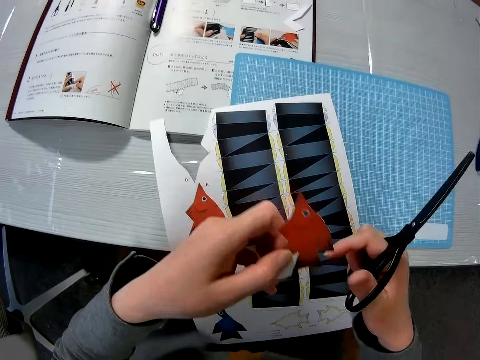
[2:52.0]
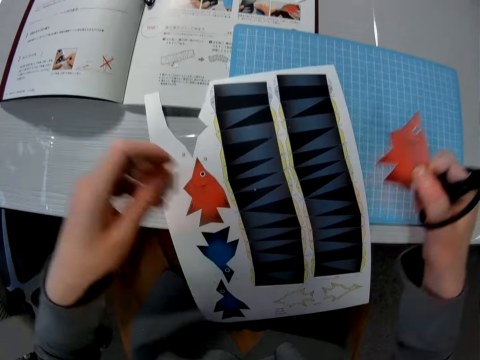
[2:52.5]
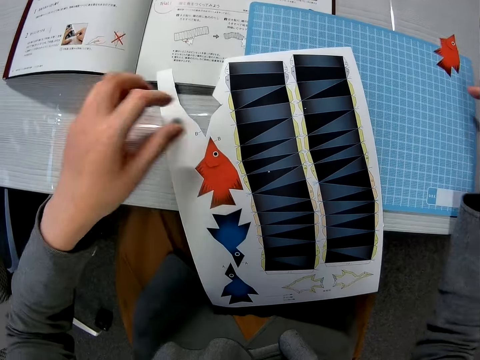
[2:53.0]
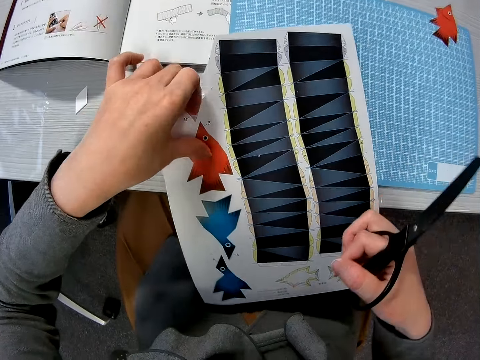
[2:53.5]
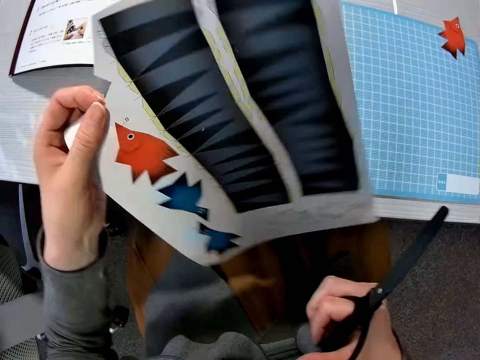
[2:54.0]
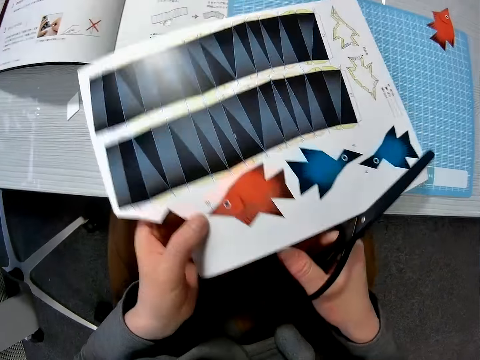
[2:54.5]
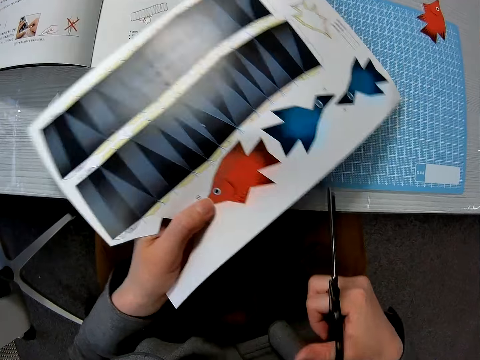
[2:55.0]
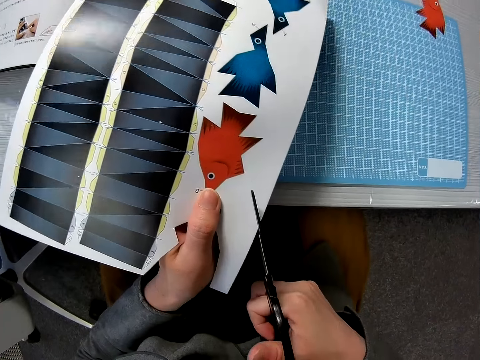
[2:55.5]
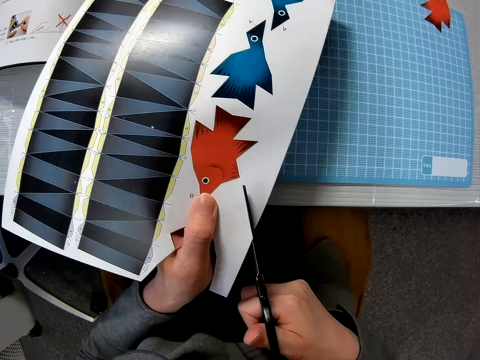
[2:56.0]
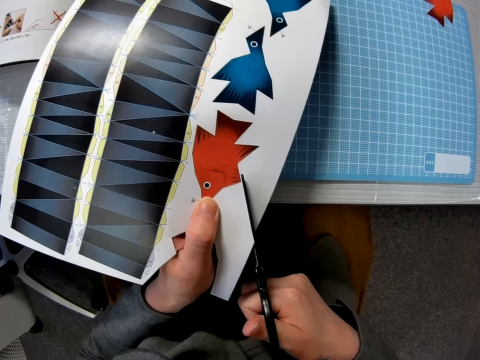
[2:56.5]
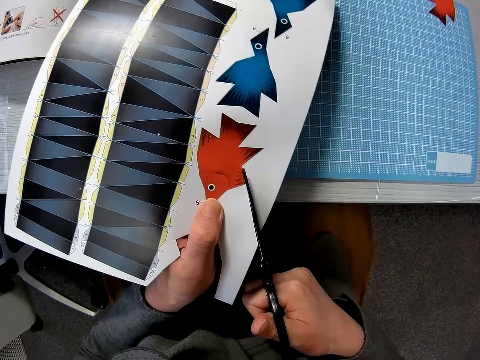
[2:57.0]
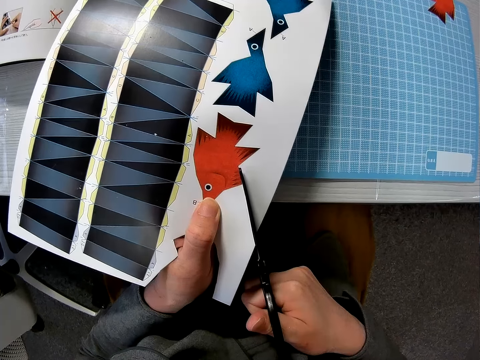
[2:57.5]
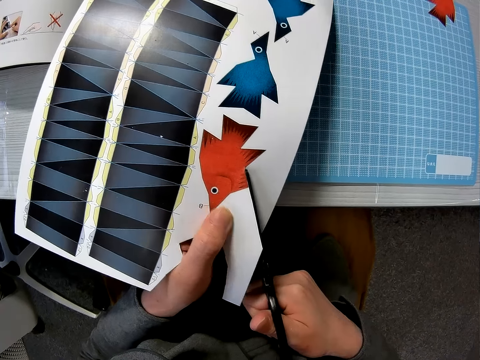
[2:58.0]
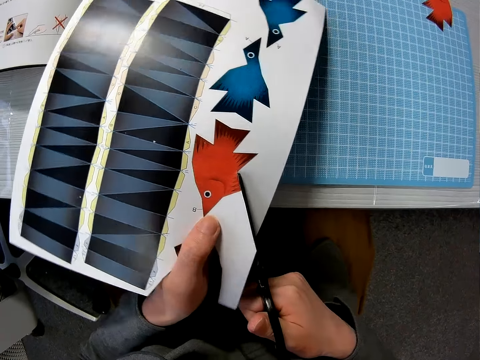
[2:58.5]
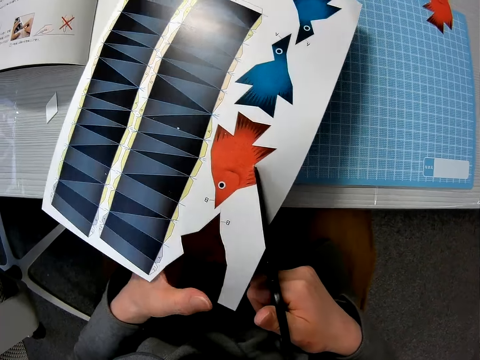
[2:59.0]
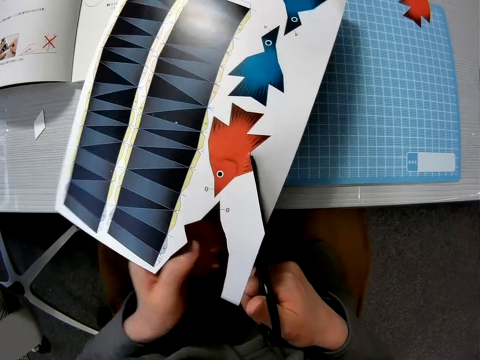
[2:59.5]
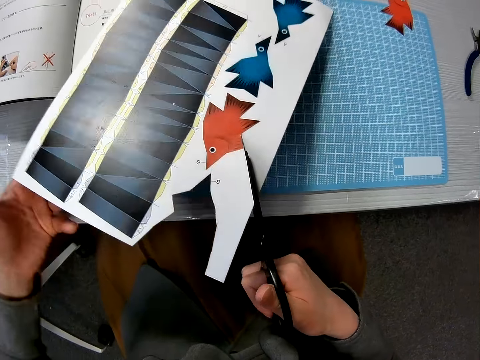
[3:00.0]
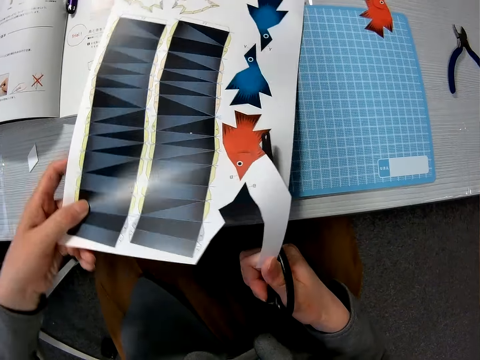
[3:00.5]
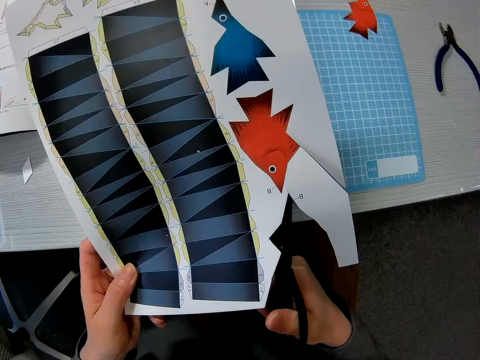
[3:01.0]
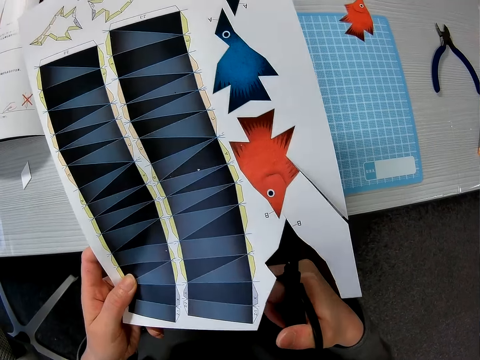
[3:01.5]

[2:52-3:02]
The camera wearer drops the pieces of paper on the table with both hands. She carries the sheet of paper or decoration crafting paper from the table with her left hand. She cuts shapes from the decoration crafting paper with the scissors in her right hand.

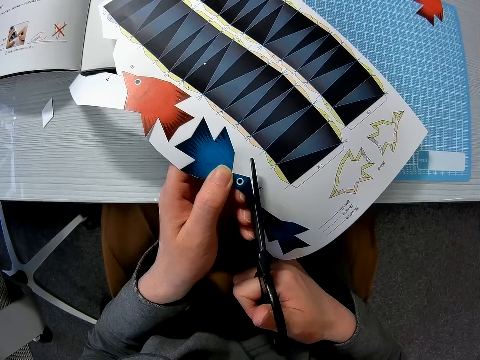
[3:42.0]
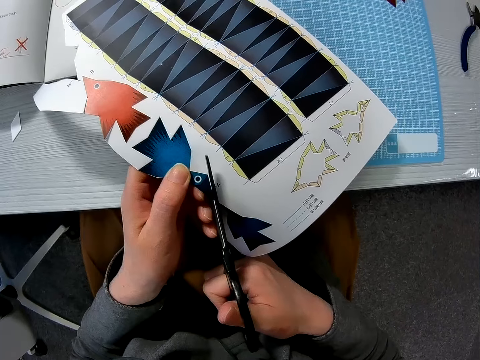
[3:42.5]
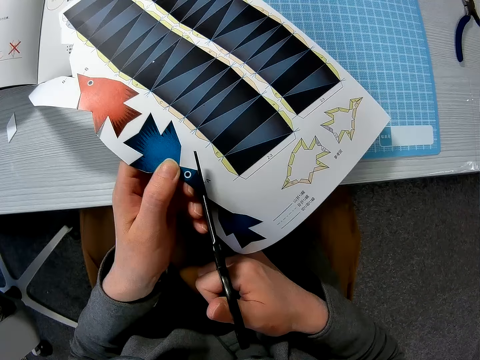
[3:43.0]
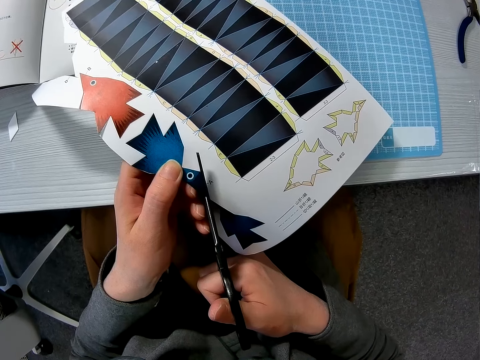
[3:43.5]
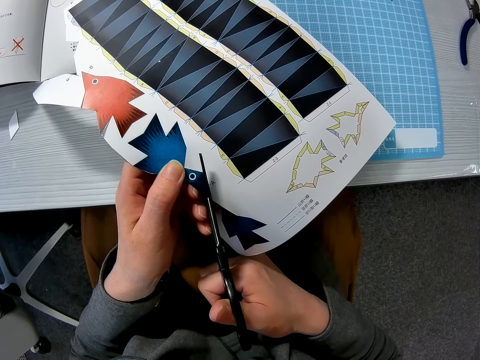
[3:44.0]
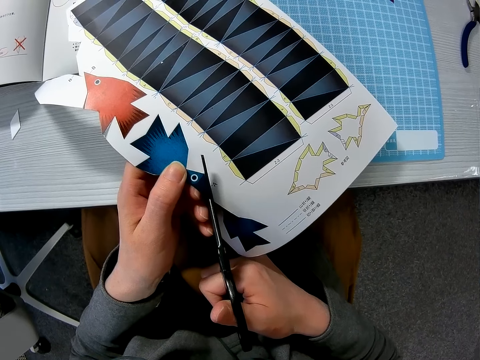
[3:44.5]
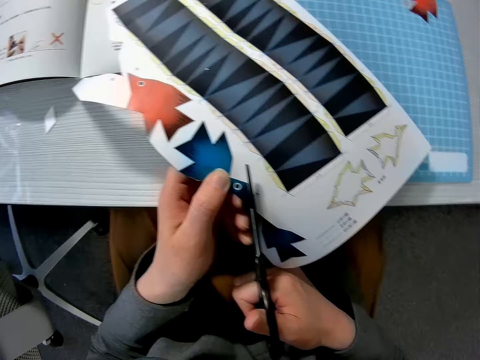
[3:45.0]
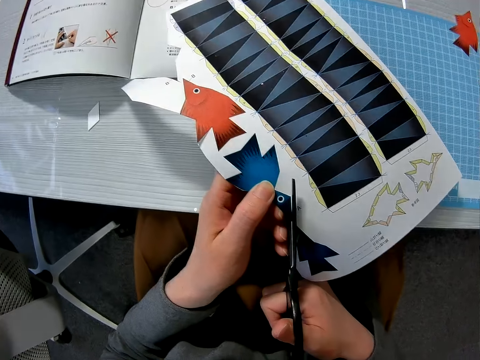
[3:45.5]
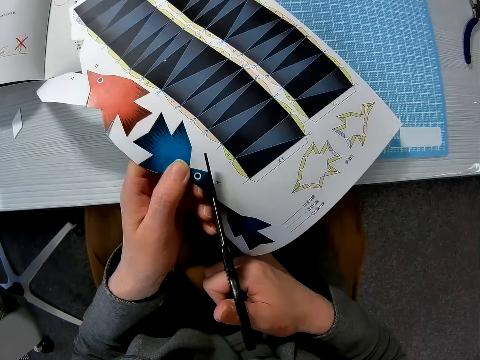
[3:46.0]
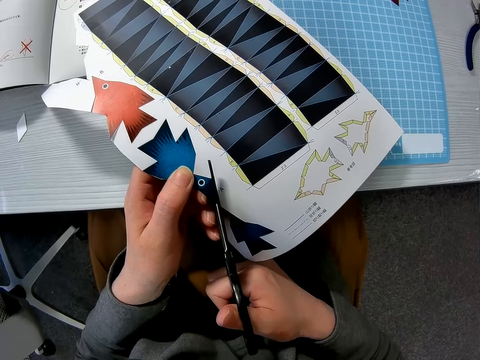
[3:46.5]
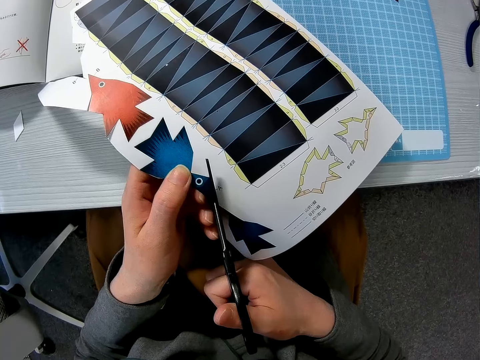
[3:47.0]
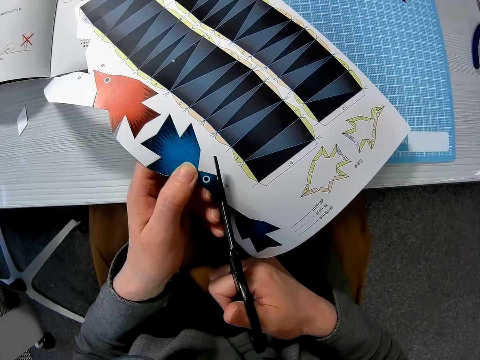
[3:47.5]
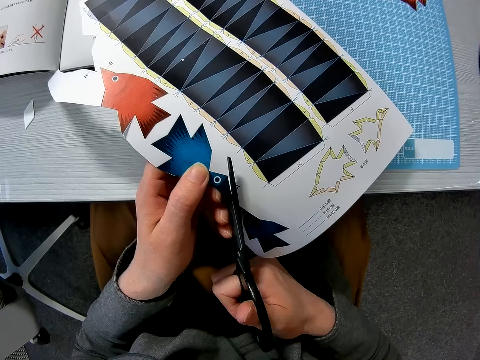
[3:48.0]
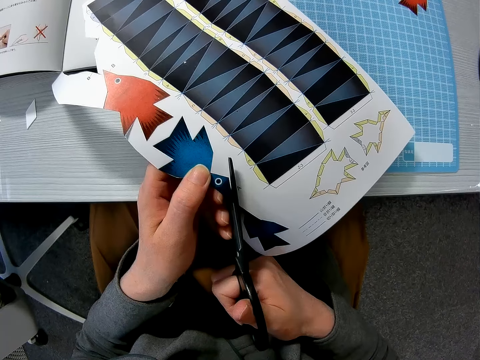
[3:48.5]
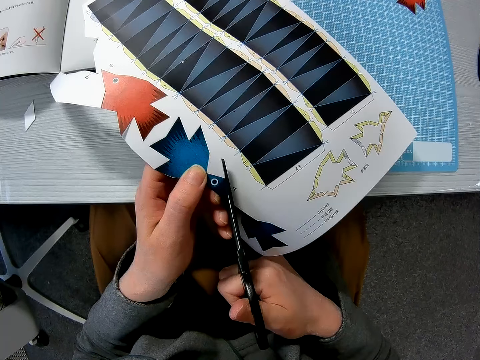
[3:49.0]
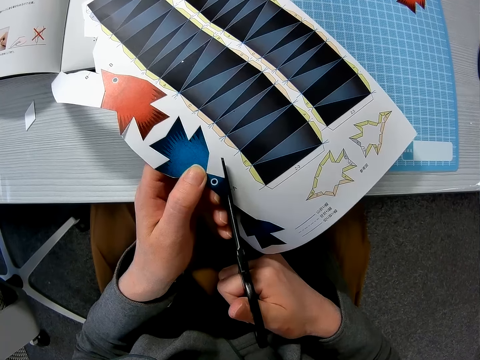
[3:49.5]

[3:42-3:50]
The camera wearer looks at the decoration crafting paper. They cut shapes from the decoration crafting paper with the scissors.

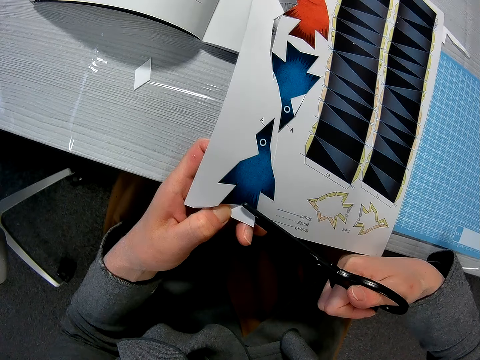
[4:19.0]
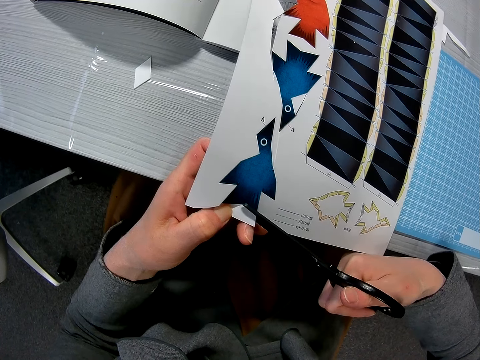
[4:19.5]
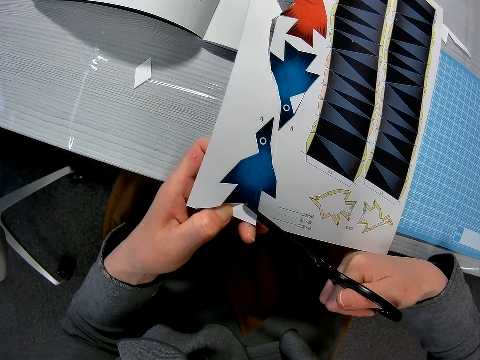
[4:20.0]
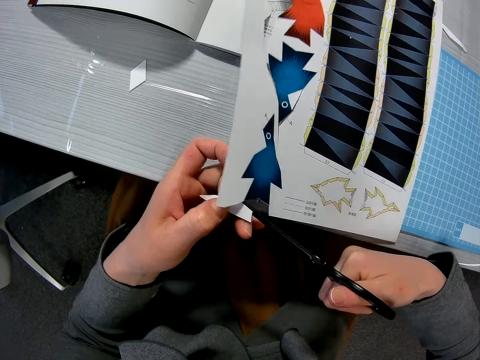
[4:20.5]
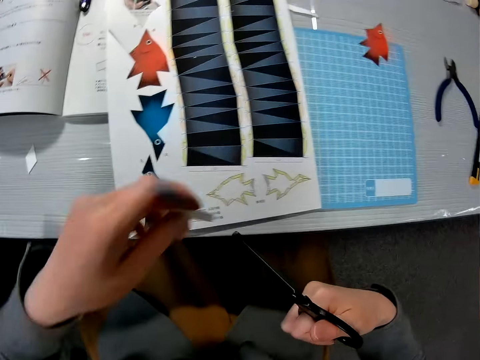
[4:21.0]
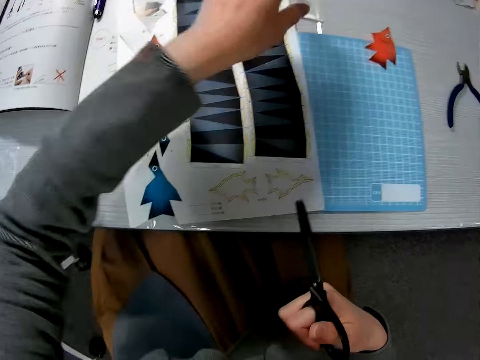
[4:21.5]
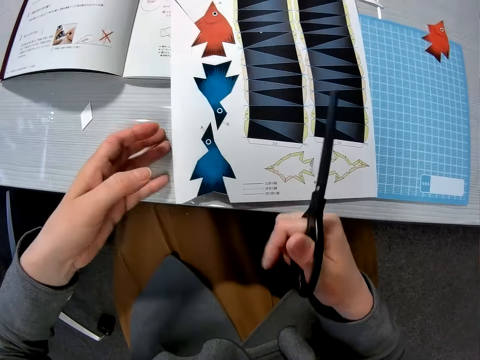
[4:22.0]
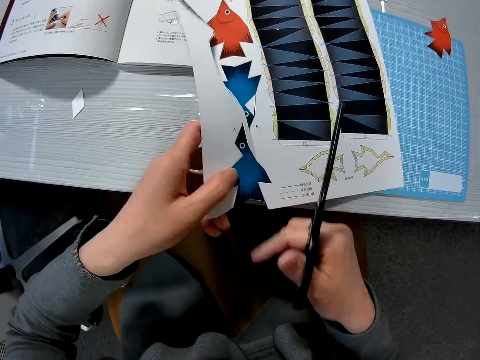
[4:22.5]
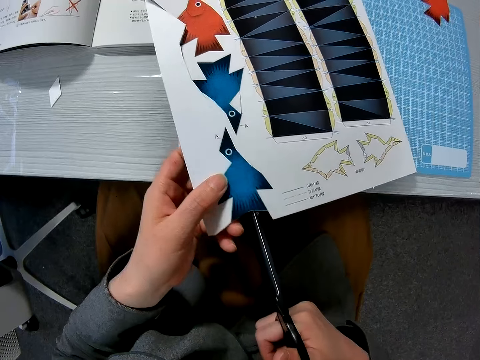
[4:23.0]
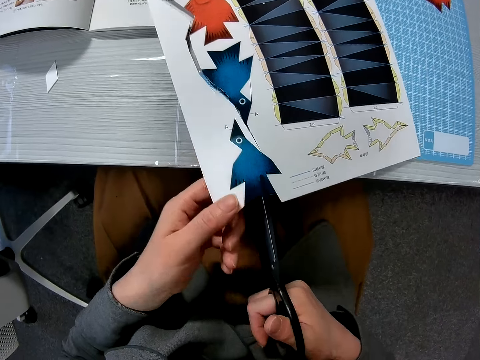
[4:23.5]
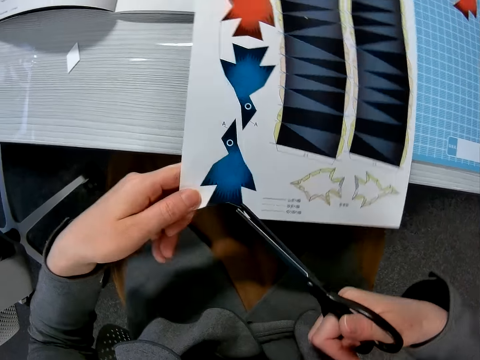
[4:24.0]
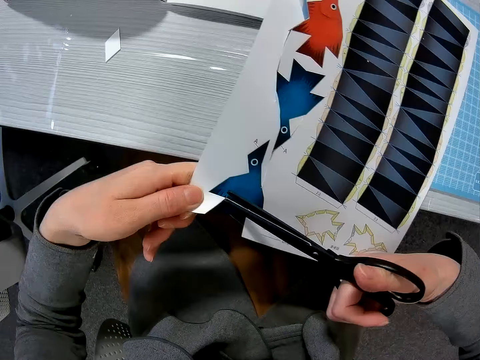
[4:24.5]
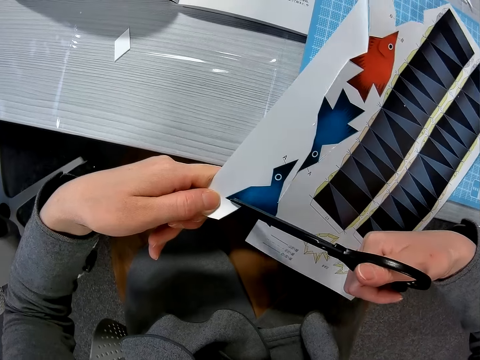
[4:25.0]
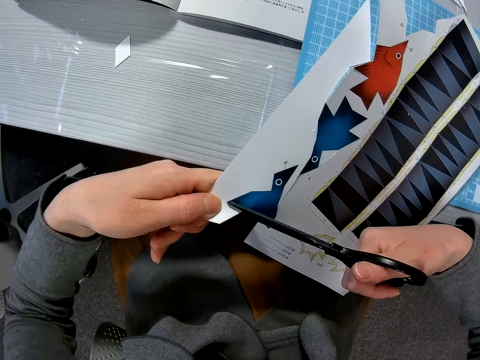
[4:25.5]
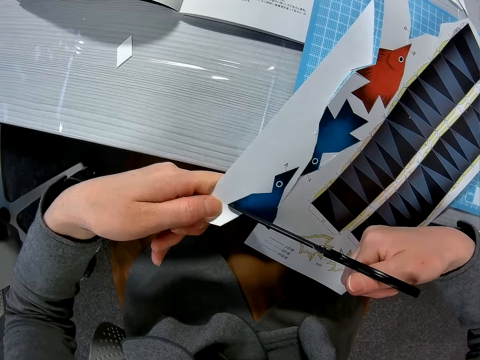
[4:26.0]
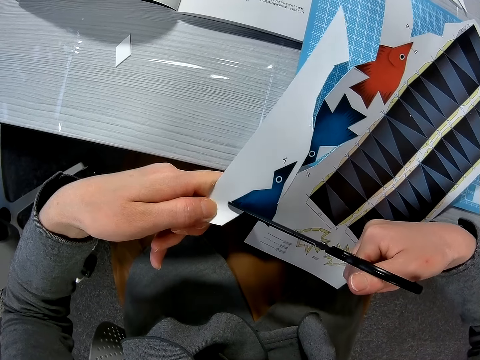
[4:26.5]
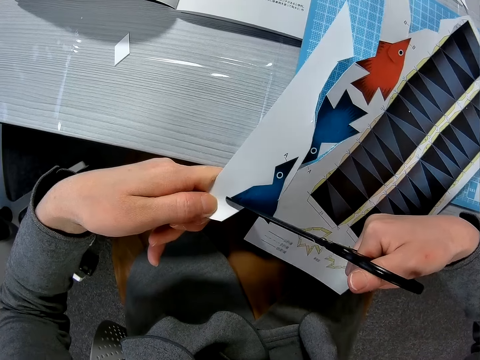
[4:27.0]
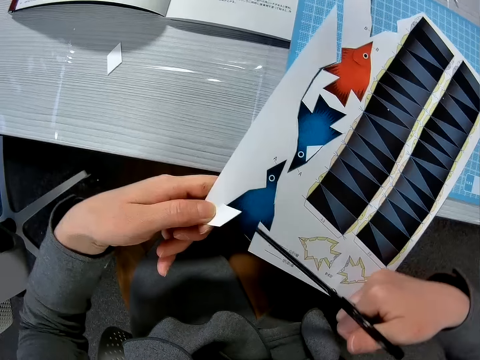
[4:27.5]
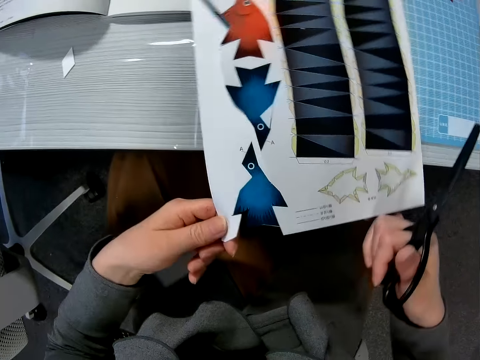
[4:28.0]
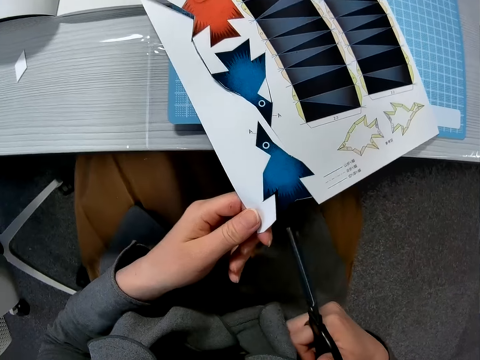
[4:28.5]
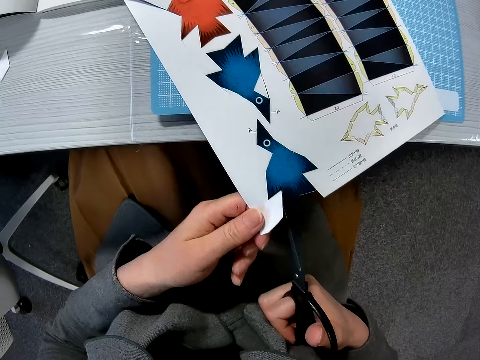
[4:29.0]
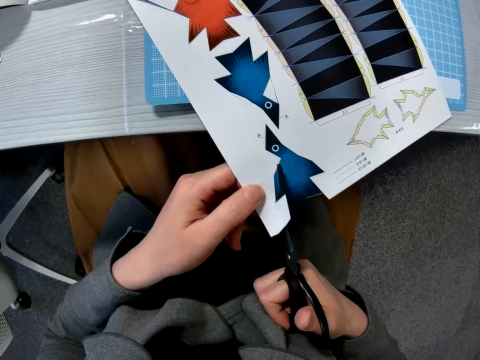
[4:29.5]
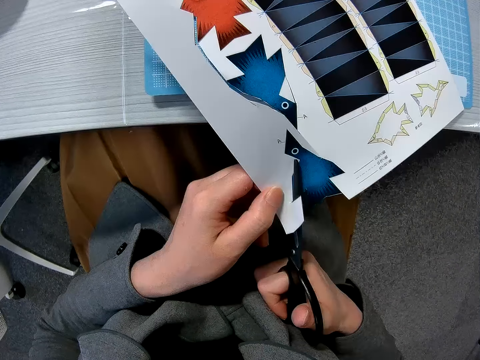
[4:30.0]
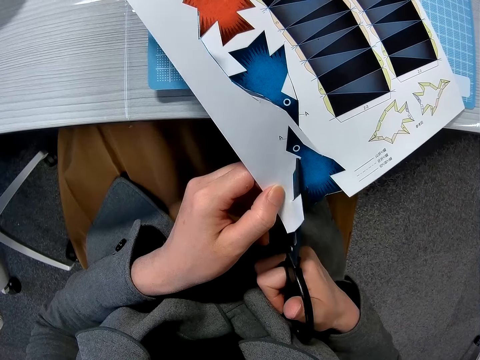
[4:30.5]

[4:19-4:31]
The camera wearer drops the decoration crafting paper. They put the piece of paper on the desk. They pick up the decoration crafting paper. They cut shapes from the decoration crafting paper with scissors.
